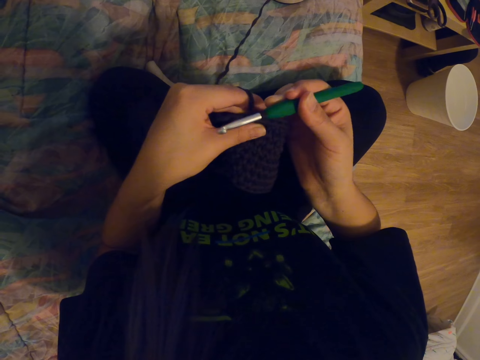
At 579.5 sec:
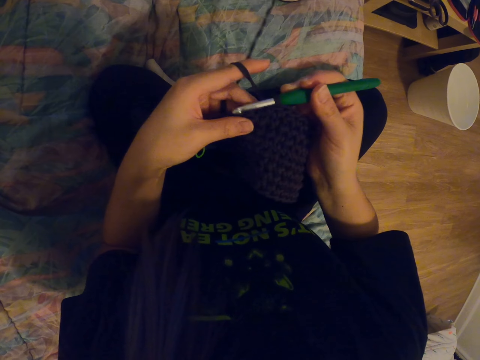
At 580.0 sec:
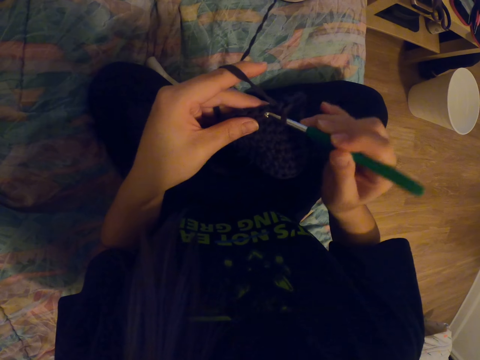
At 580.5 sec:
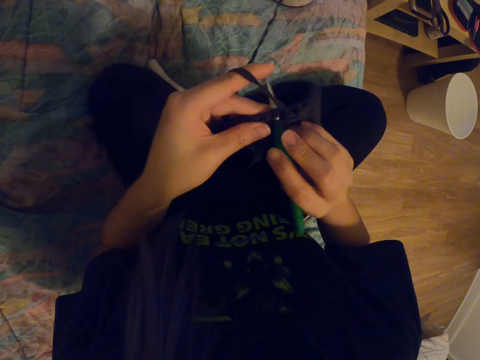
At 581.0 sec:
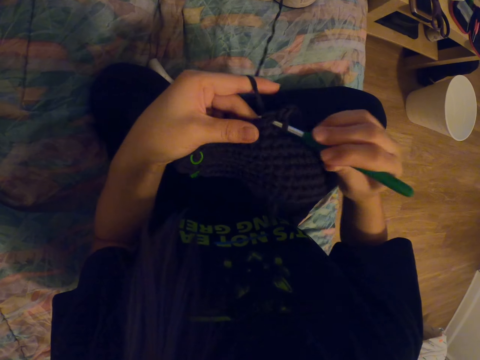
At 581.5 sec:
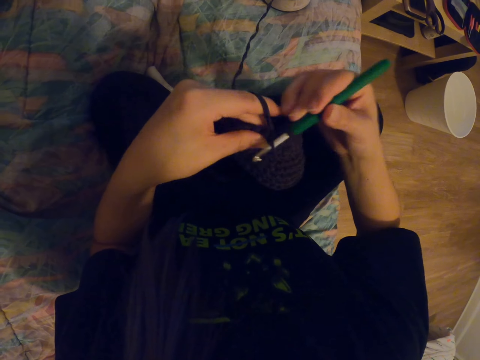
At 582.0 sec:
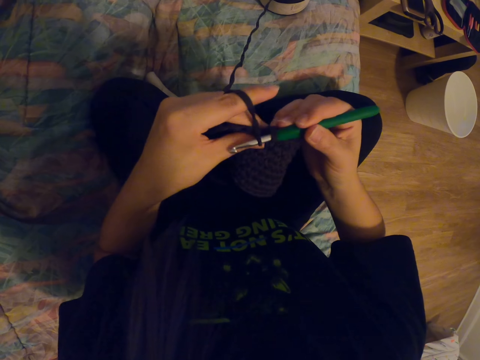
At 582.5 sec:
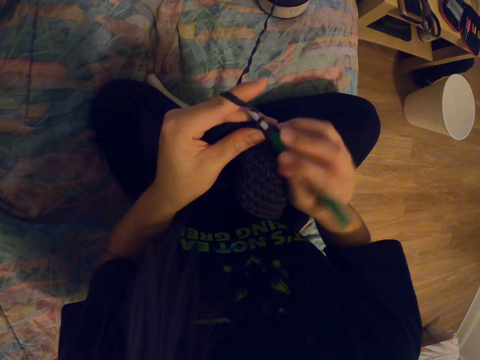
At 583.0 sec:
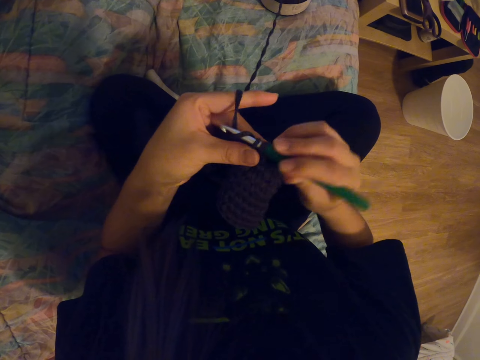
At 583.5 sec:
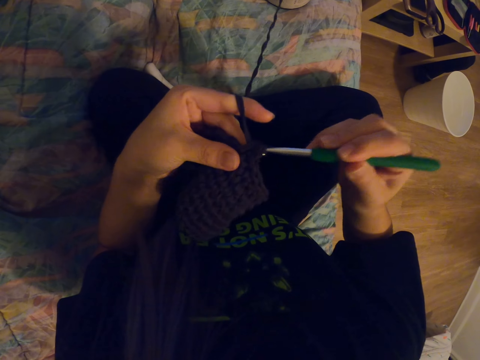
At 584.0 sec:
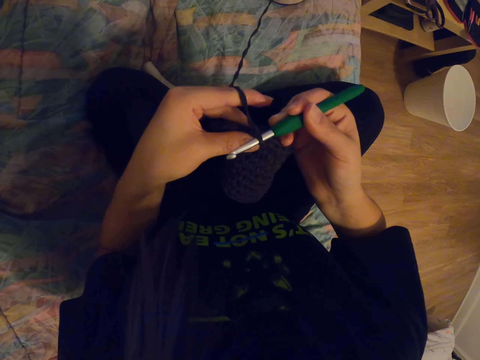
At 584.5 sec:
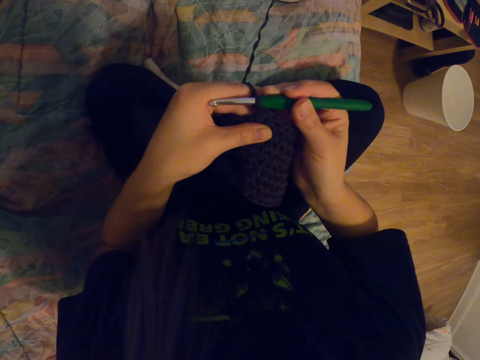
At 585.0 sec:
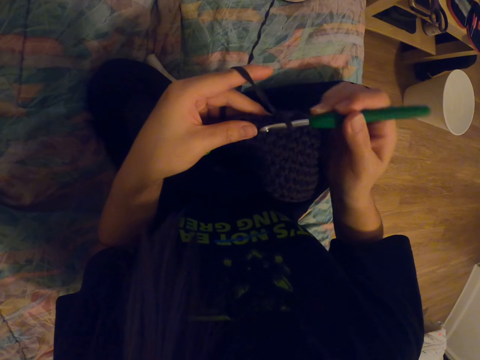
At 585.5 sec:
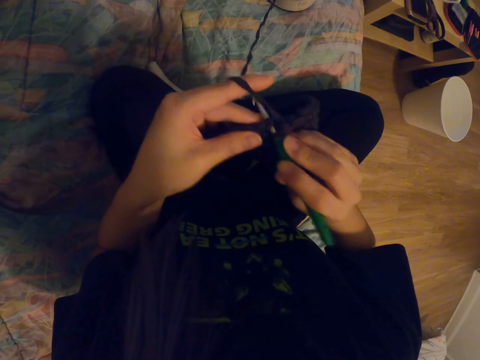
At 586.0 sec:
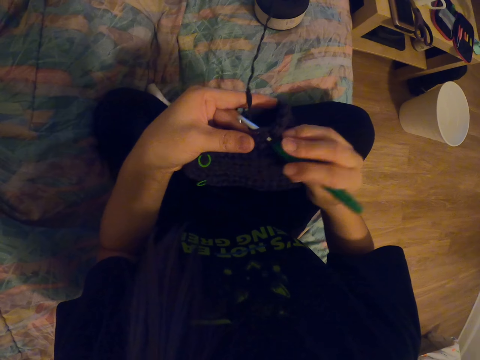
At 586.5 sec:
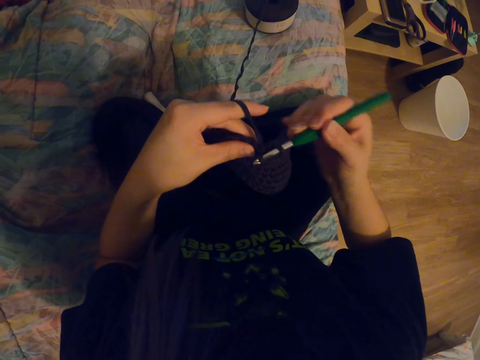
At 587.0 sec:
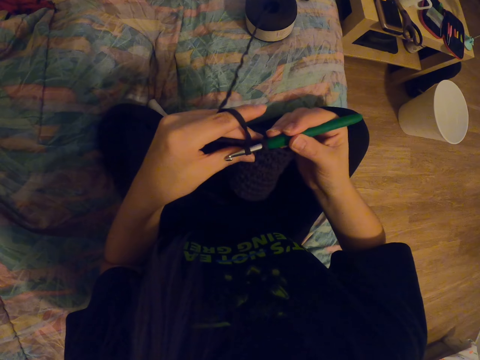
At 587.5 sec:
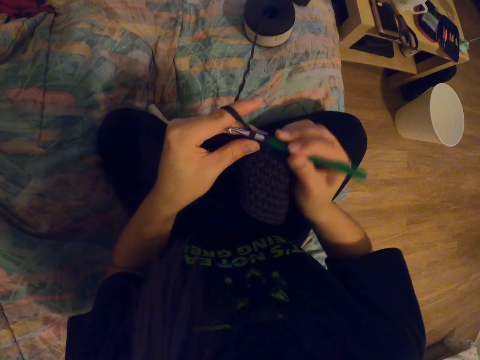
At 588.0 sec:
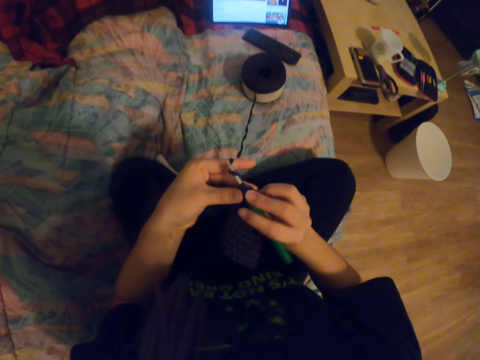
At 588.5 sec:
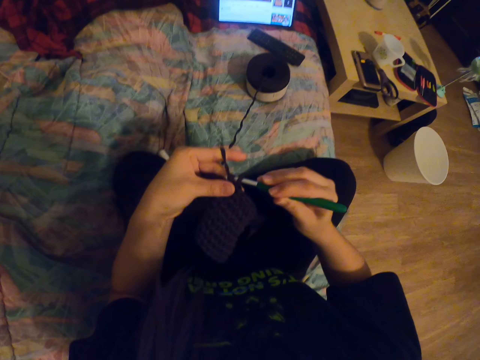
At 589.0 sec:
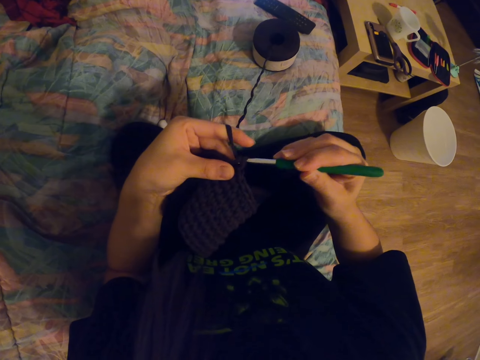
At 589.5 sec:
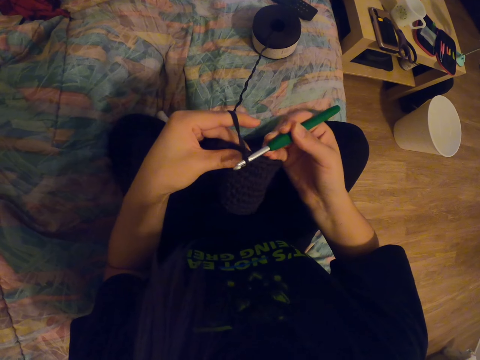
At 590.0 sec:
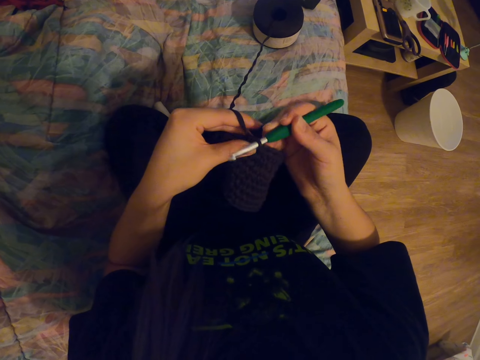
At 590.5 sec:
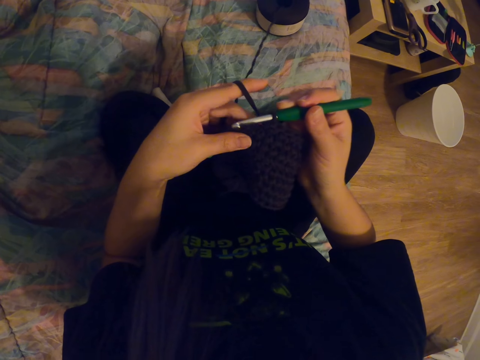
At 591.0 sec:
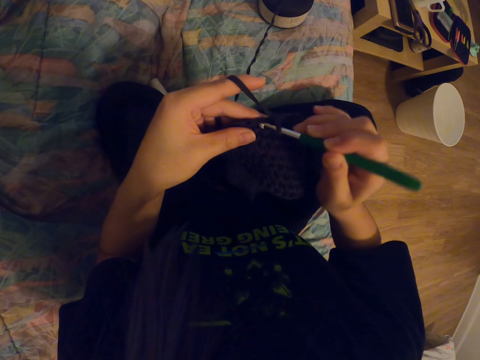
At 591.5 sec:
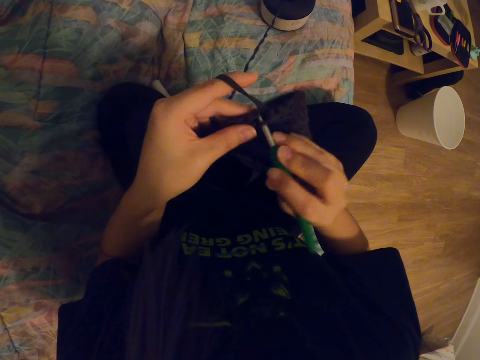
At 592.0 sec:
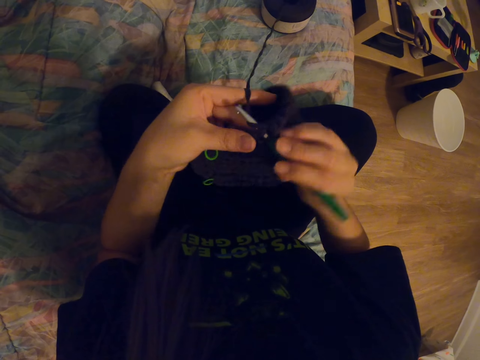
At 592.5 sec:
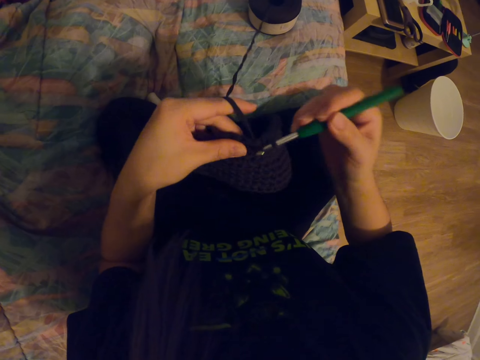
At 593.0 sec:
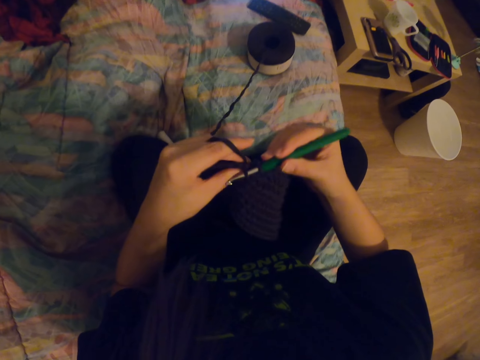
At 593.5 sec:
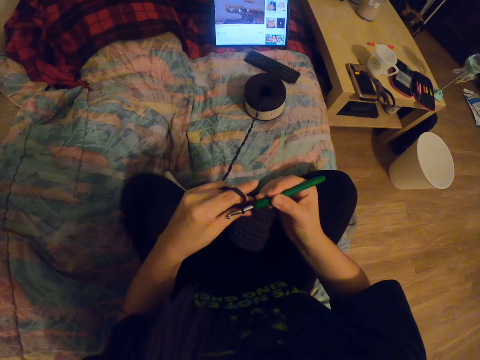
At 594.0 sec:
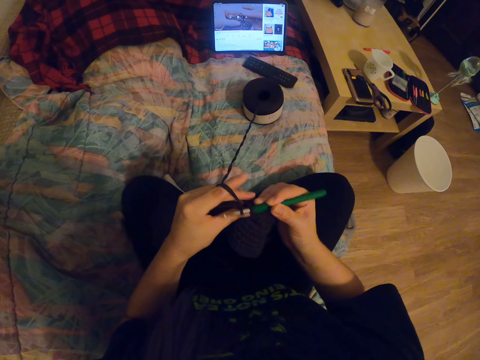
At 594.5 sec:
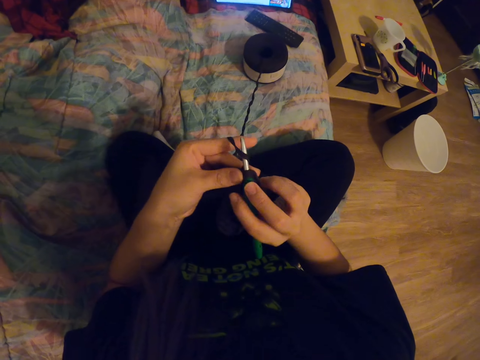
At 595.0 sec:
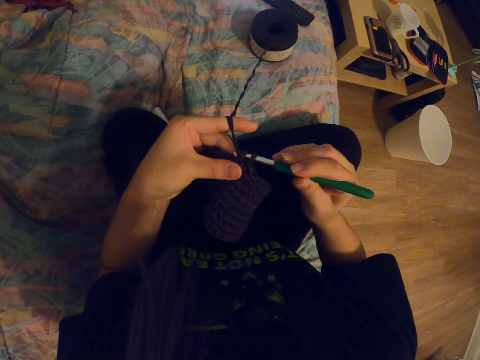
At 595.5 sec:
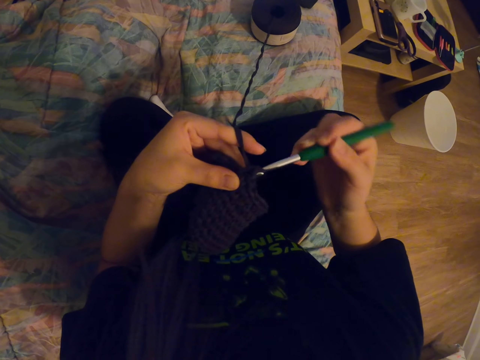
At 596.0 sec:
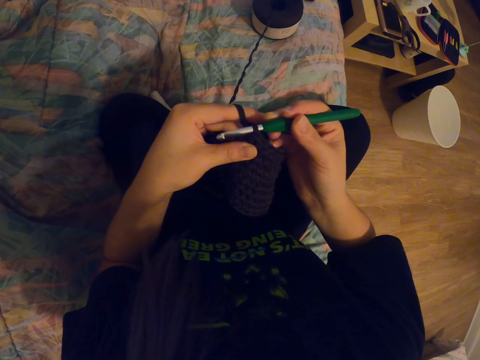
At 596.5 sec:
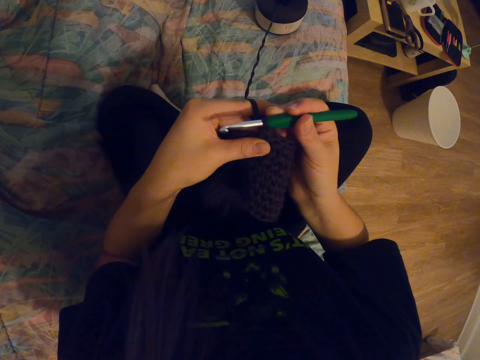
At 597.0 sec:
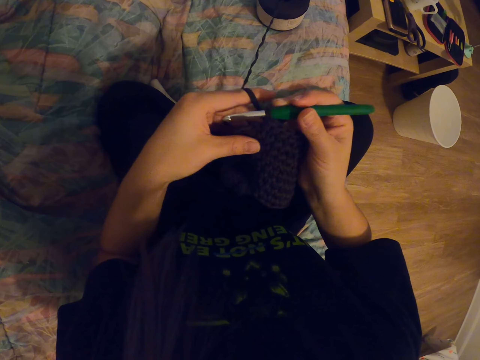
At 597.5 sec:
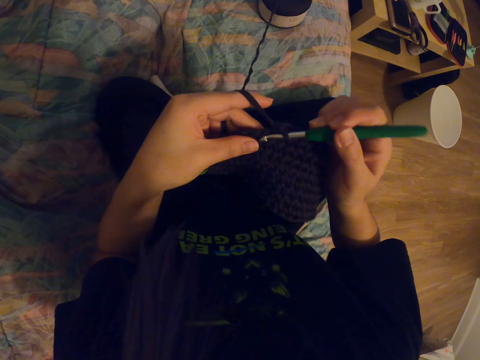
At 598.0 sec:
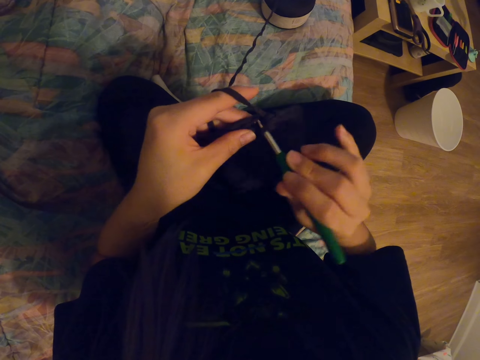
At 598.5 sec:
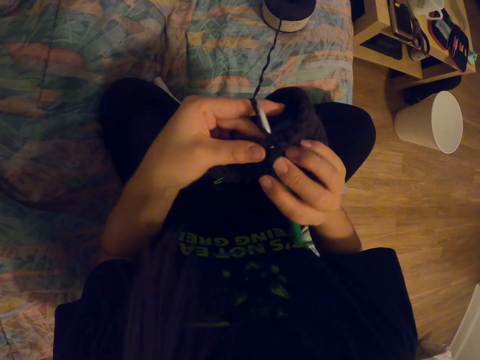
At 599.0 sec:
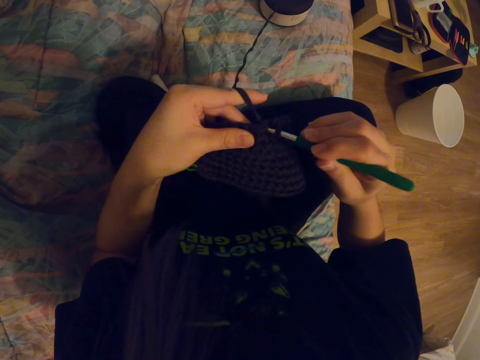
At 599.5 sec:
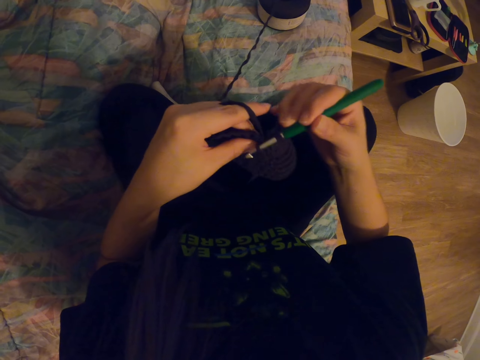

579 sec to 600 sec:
The camera wearer looks at the tablet. They crochet the garment. They look at the tablet. They crochet the garment.

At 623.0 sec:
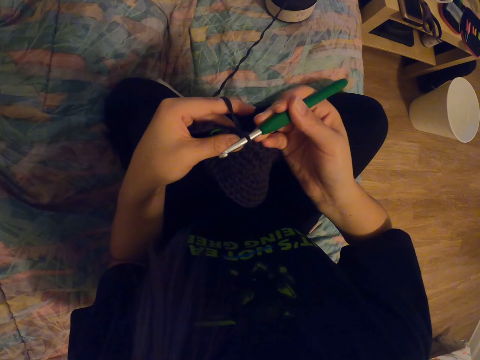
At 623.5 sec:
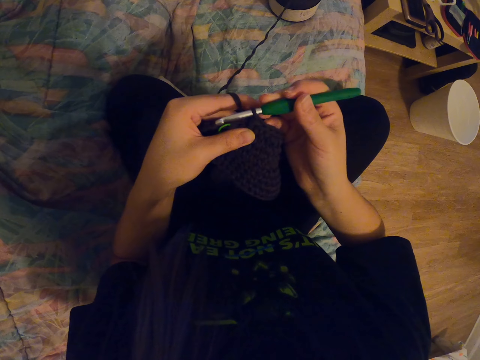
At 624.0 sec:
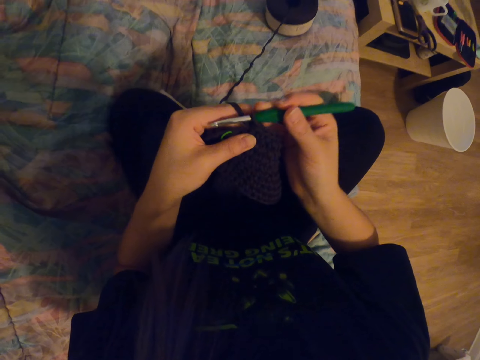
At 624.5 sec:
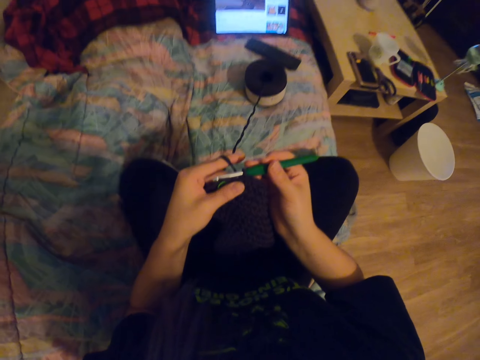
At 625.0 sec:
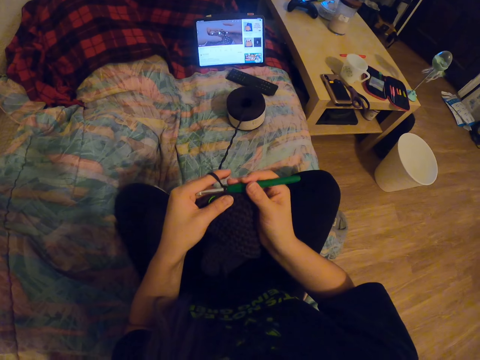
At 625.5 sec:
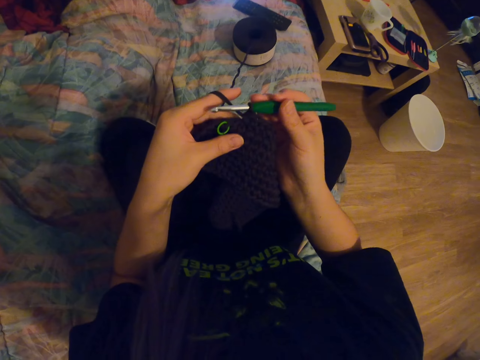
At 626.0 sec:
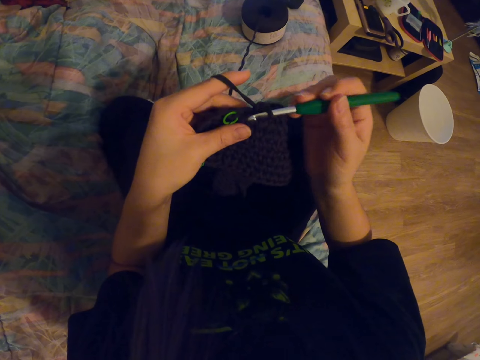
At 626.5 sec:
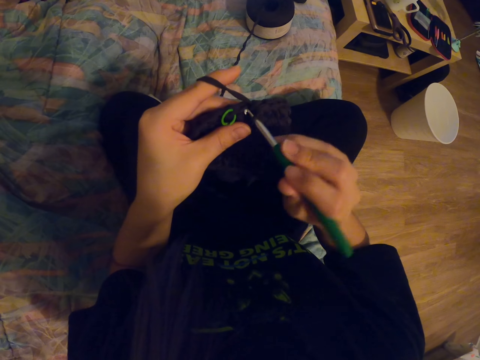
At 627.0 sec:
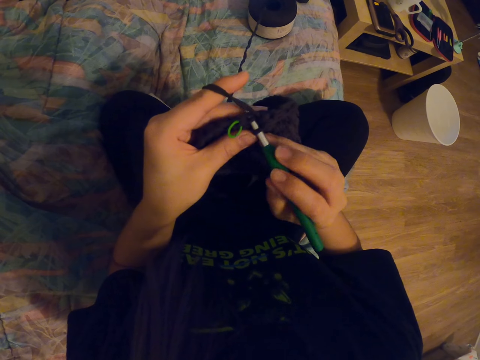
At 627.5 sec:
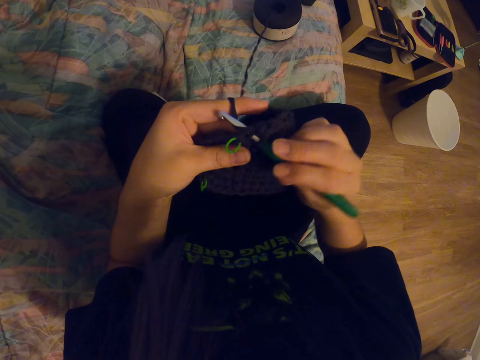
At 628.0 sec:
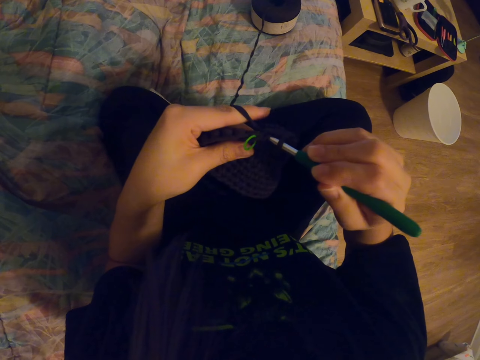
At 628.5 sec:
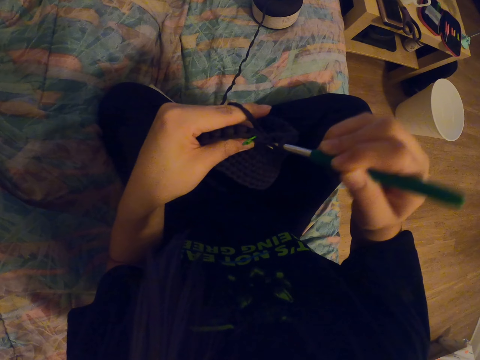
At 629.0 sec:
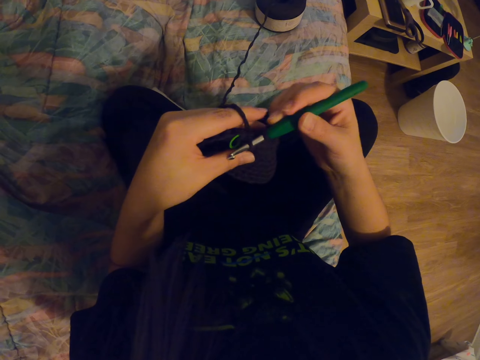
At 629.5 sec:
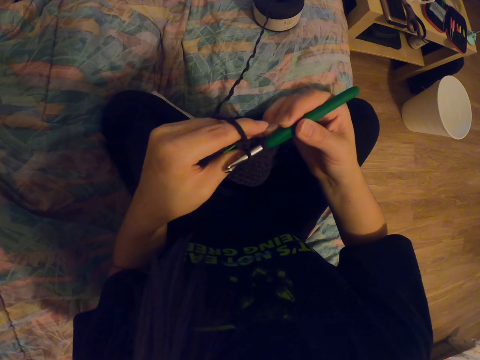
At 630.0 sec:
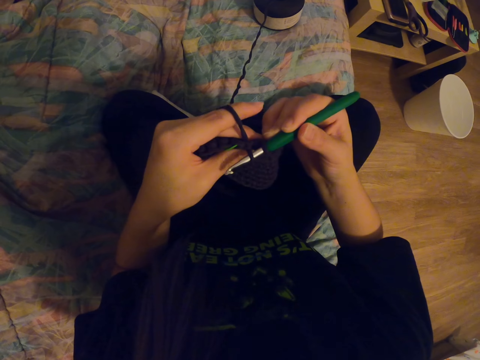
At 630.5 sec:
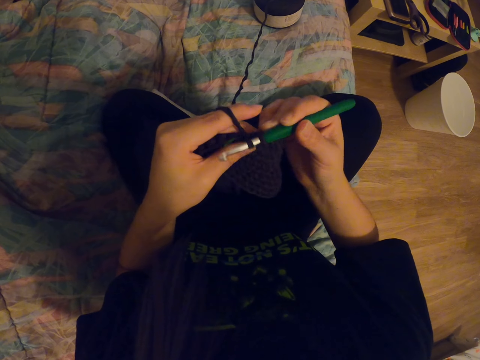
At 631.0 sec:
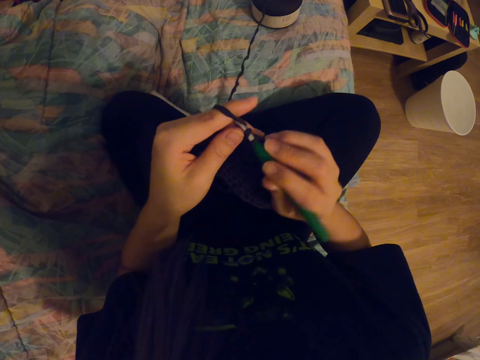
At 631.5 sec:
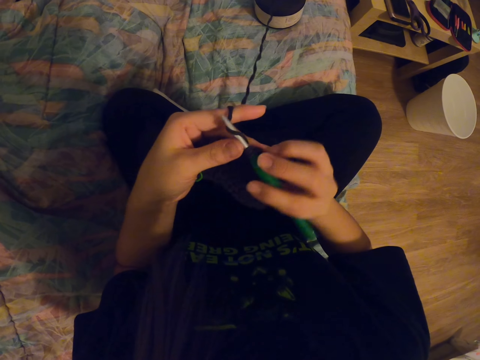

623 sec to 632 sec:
The camera wearer looks at the tablet. They crochet the garment.
